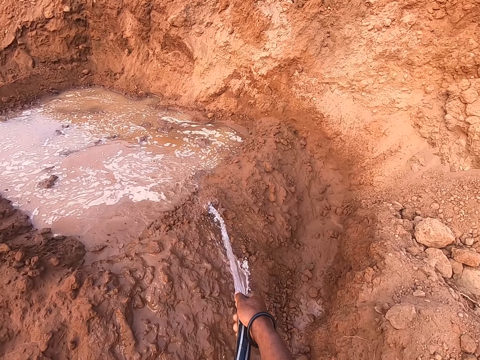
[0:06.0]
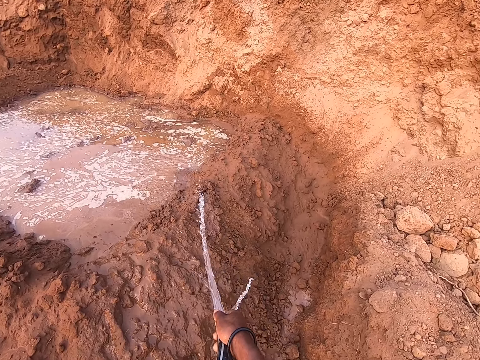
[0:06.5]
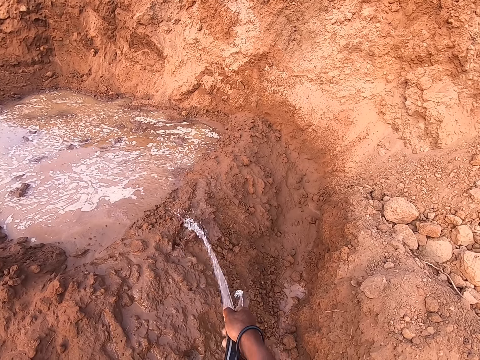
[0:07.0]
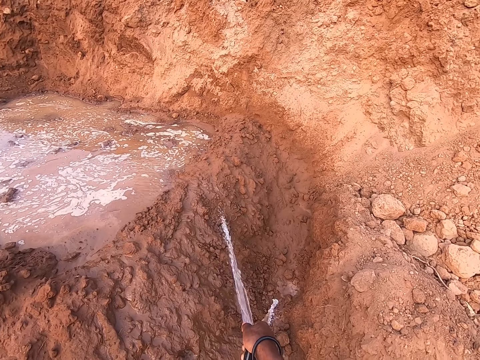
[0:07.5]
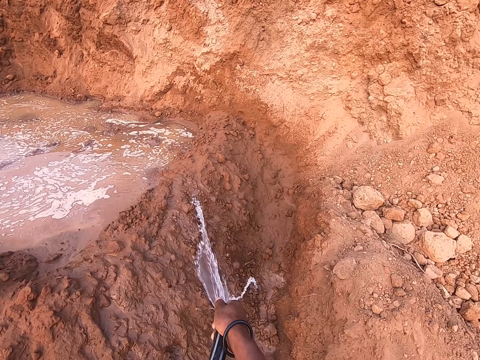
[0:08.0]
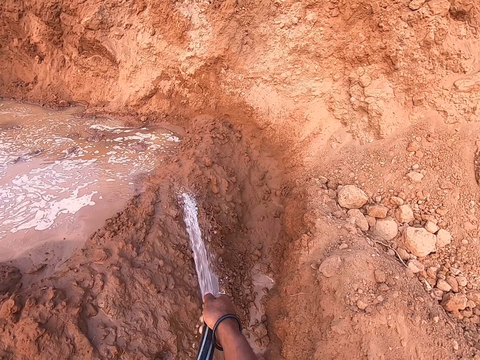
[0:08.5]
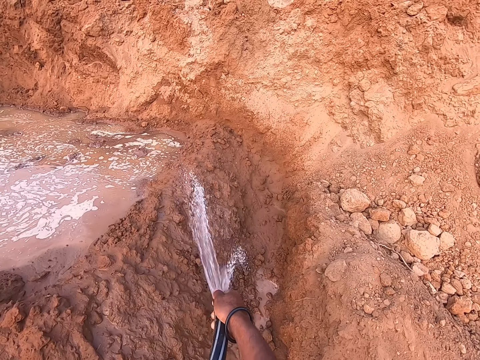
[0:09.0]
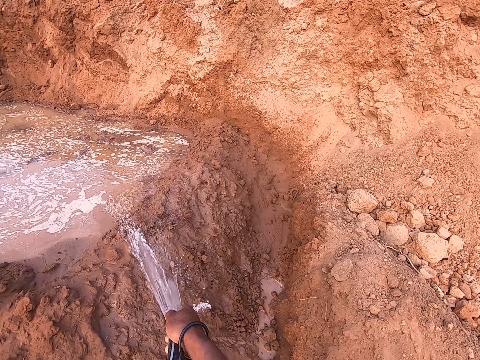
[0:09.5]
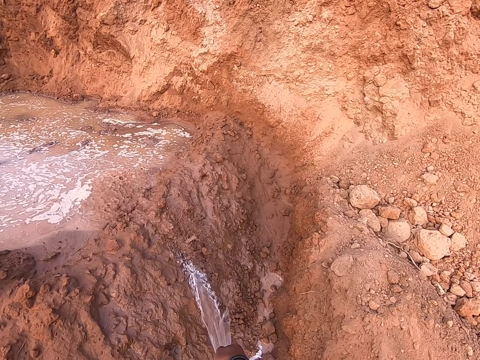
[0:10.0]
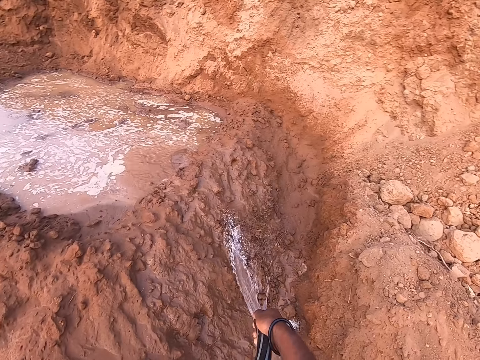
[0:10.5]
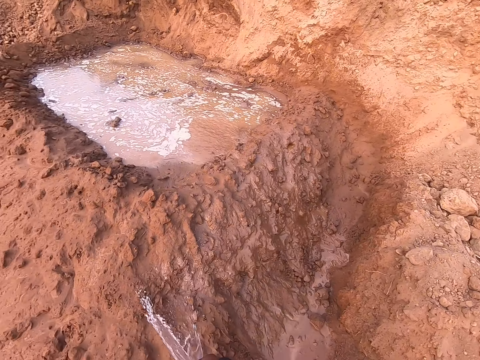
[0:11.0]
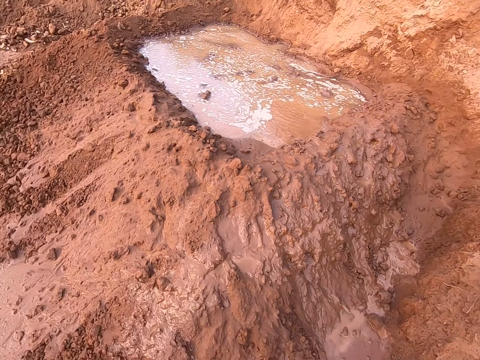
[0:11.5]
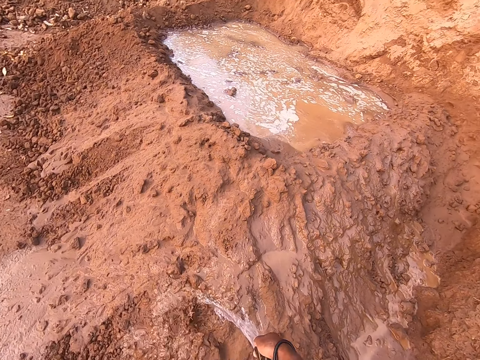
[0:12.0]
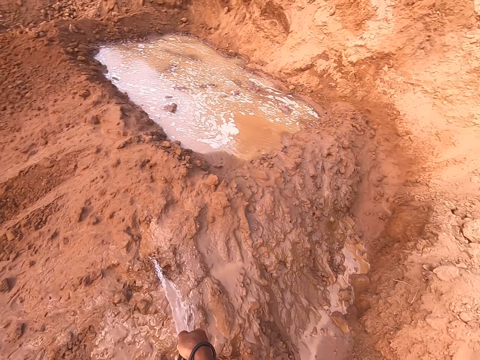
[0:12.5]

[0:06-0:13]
The camera wearer pours water through a pipe hose.

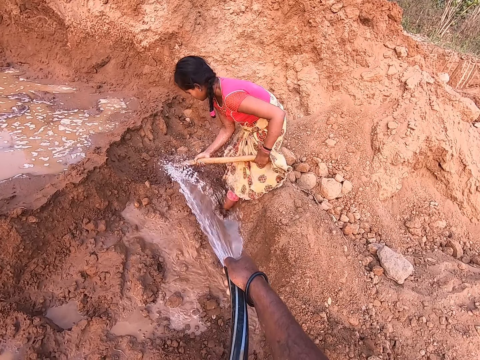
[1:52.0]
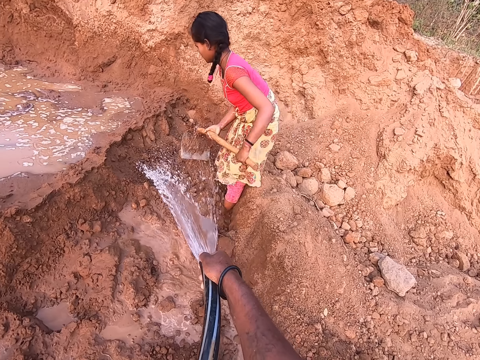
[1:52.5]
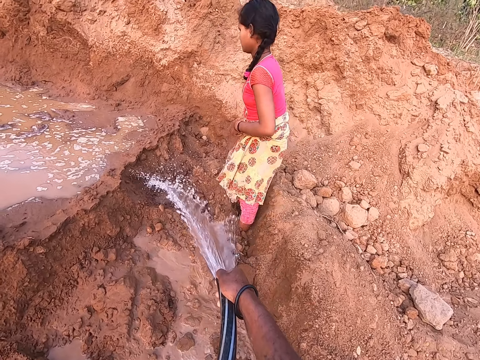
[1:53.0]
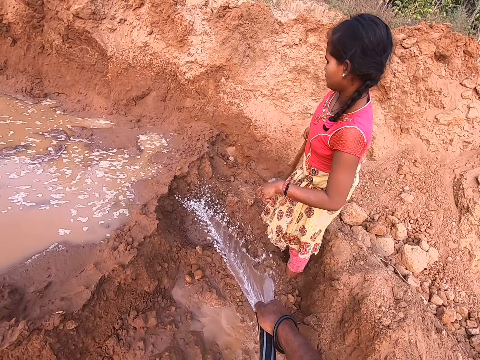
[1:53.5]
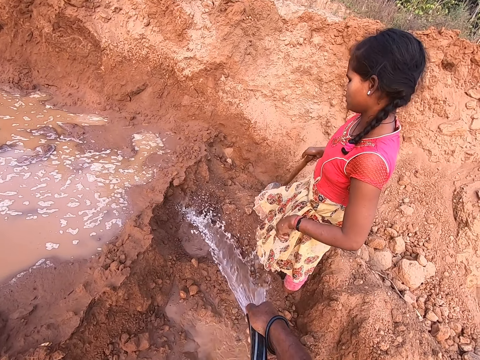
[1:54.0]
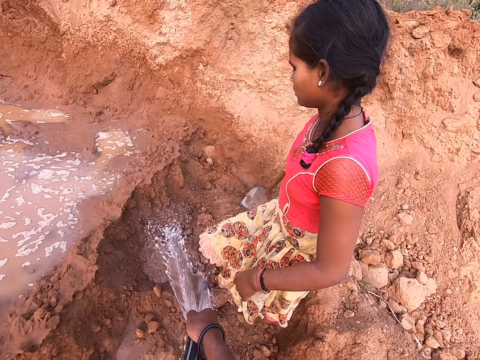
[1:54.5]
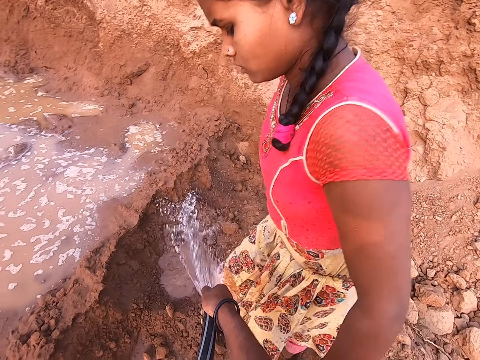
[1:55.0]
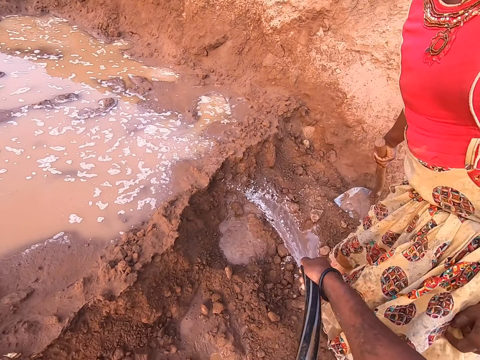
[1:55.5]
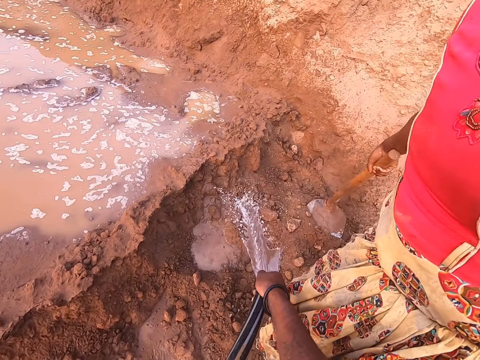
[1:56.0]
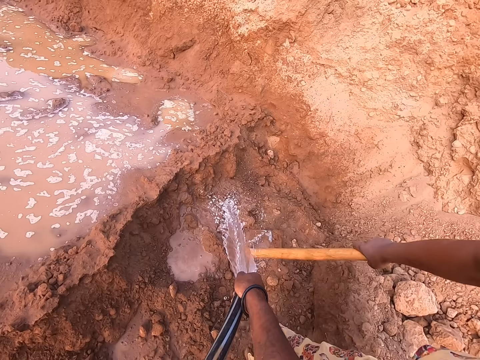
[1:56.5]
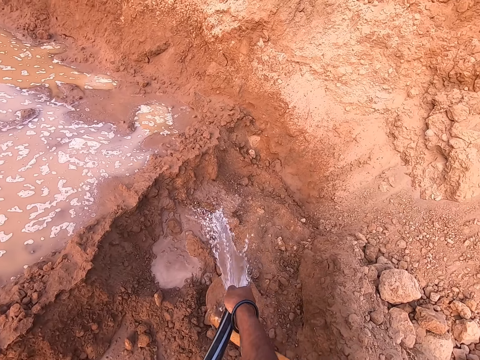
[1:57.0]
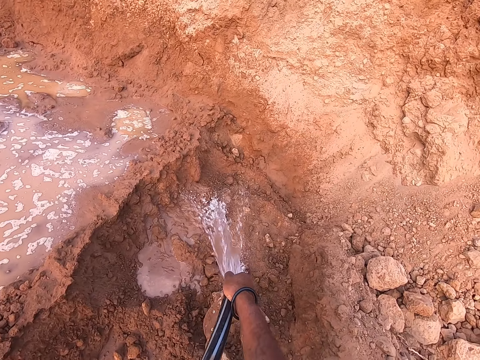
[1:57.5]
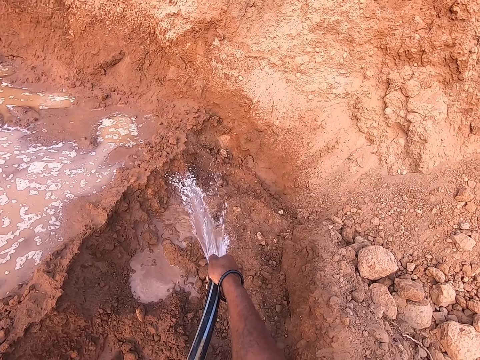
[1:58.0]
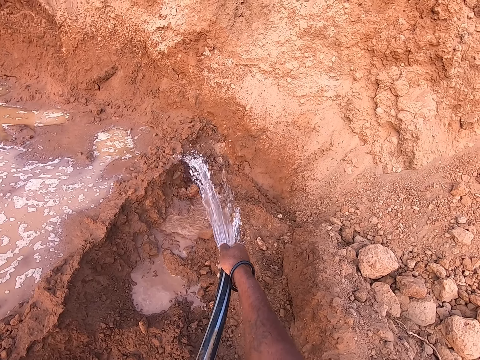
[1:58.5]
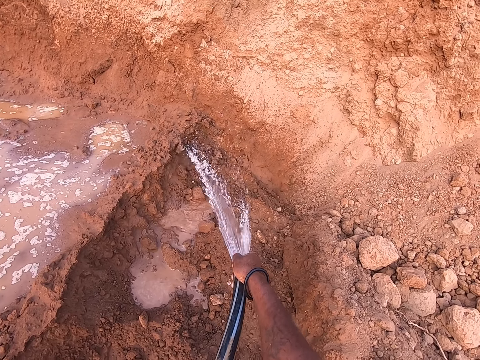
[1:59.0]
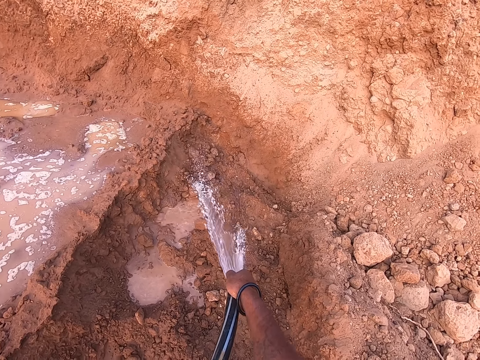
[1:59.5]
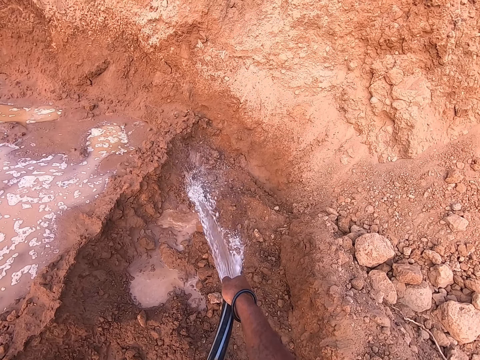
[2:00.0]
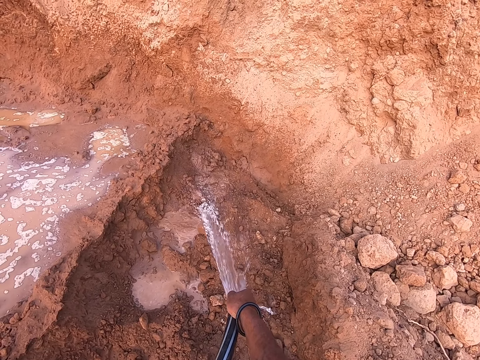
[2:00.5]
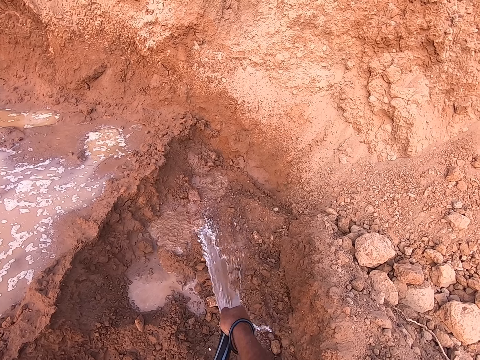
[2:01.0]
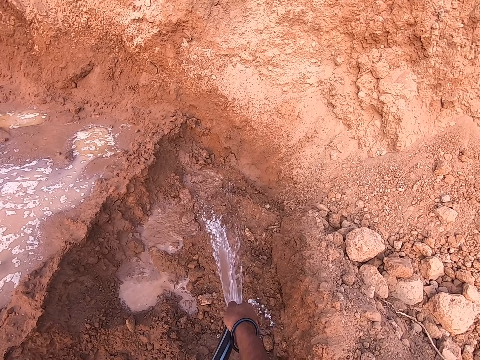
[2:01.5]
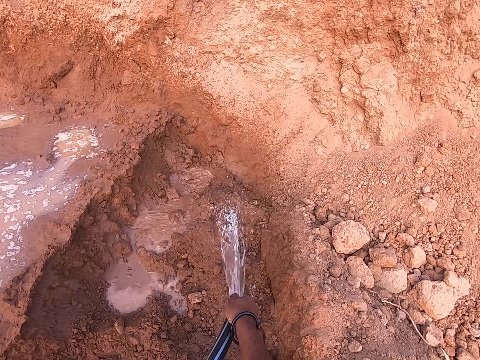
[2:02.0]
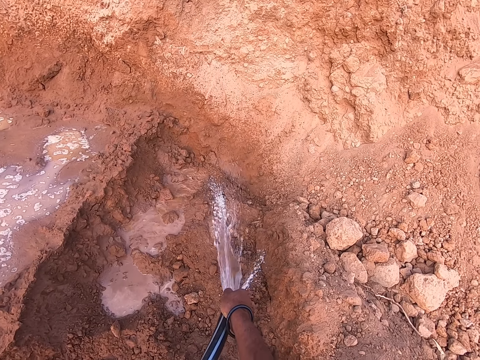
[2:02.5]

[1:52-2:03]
The camera wearer interacts with a lady. They pour water through a pipe hose.

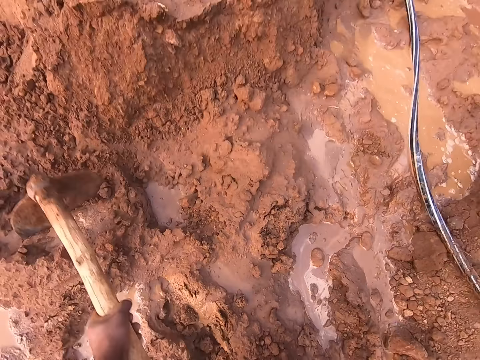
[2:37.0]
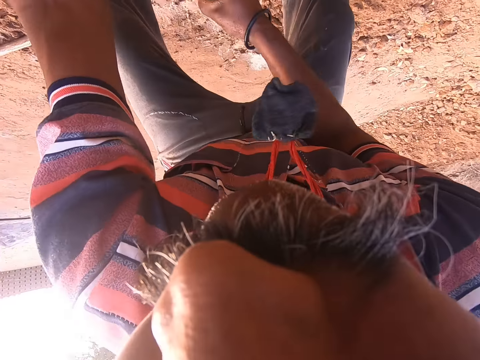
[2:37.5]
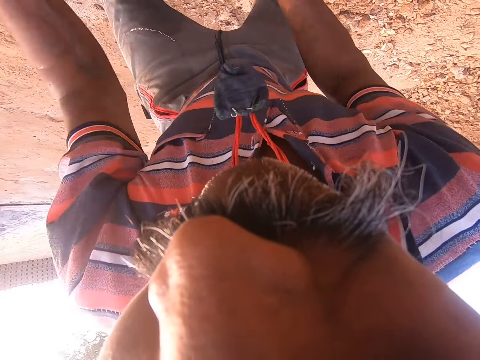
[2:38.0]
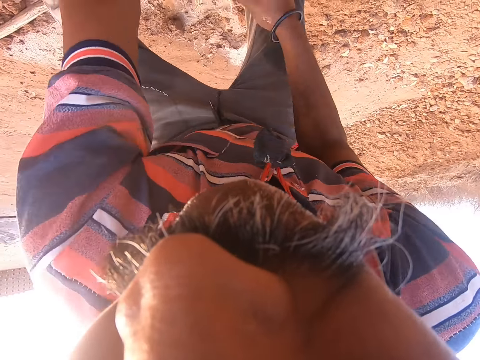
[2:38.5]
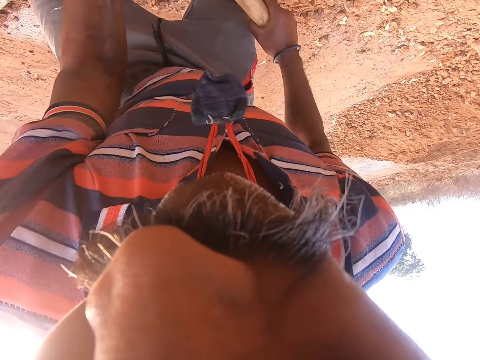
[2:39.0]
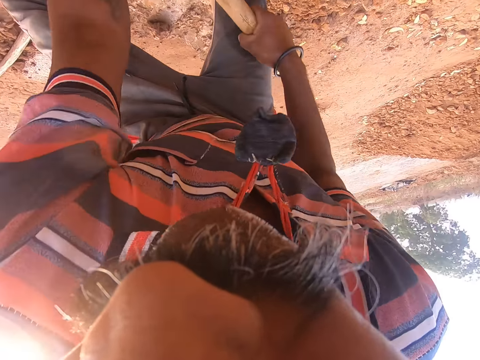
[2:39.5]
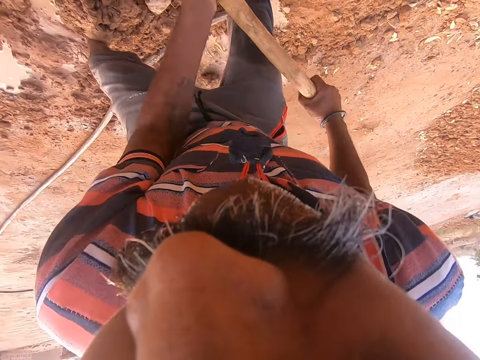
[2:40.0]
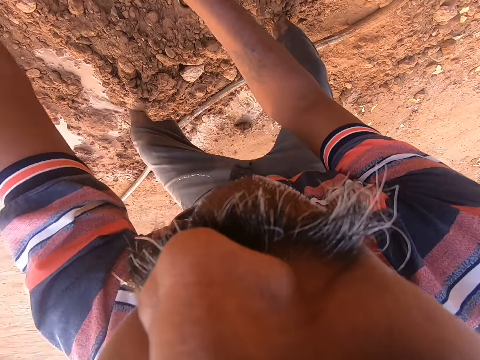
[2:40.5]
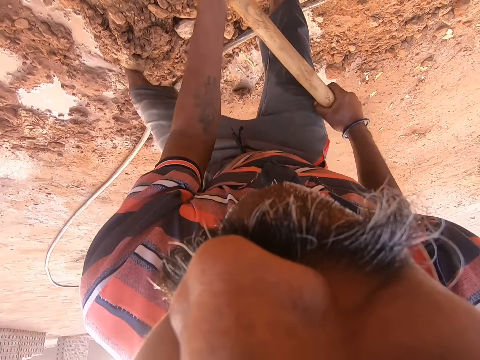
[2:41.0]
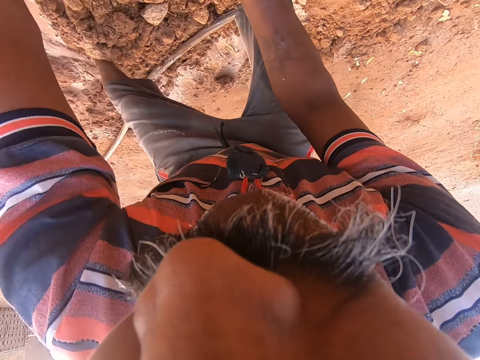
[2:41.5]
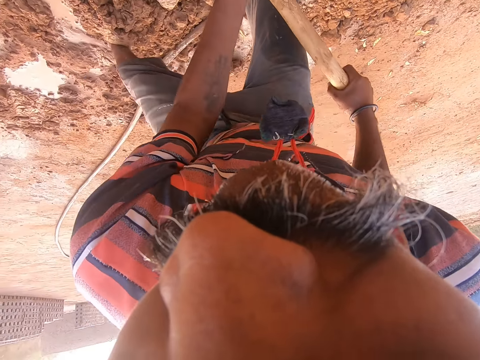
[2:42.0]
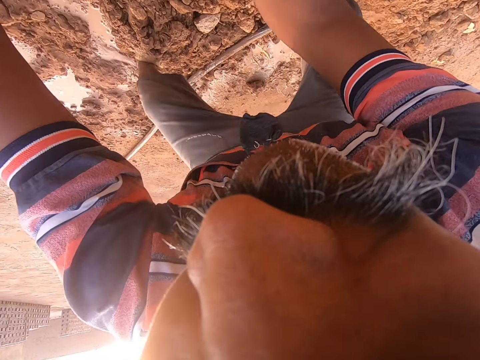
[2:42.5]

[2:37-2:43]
A man digs the ground.

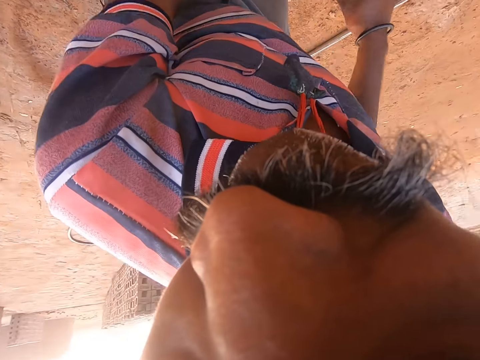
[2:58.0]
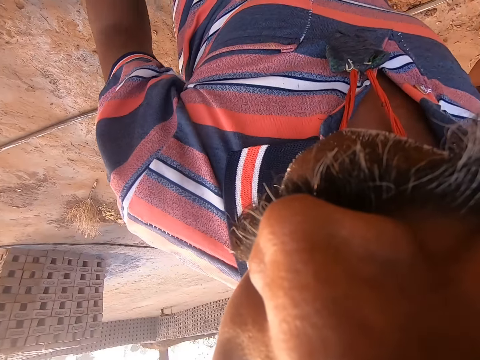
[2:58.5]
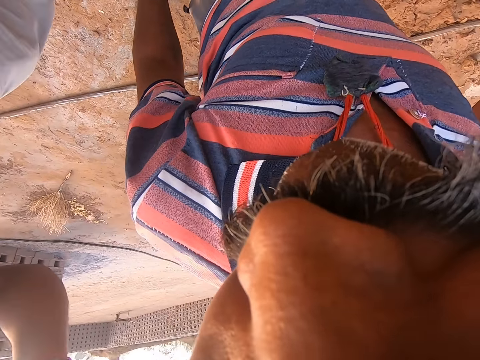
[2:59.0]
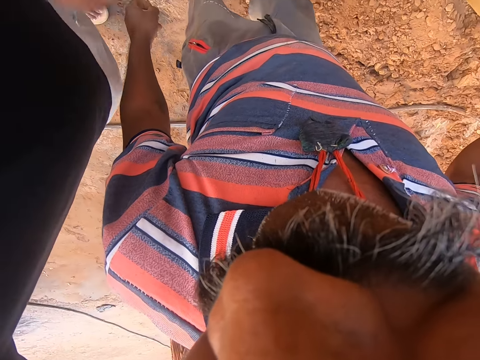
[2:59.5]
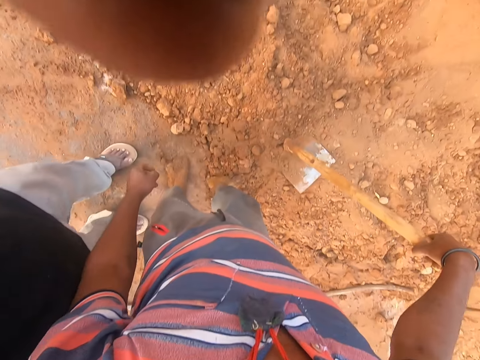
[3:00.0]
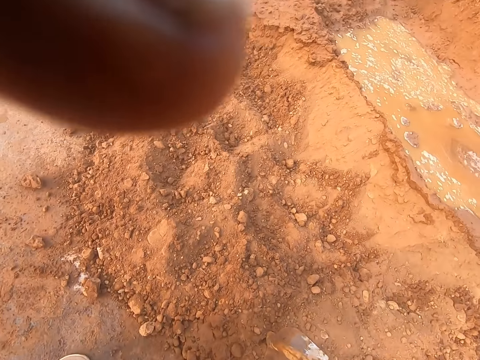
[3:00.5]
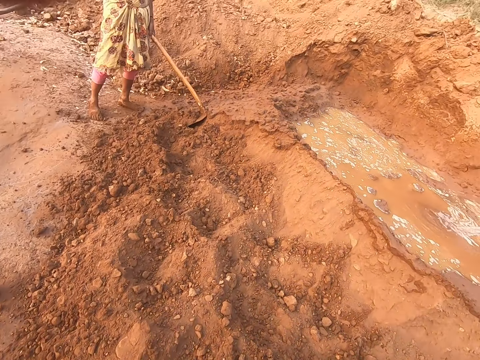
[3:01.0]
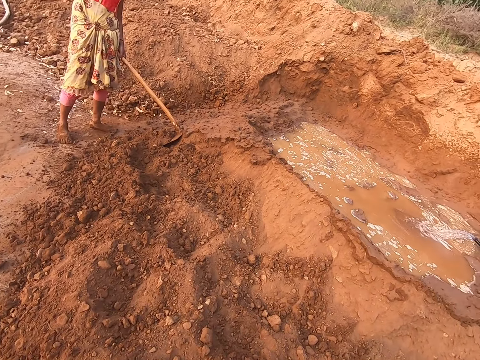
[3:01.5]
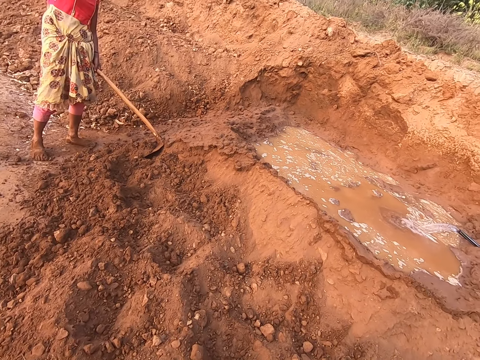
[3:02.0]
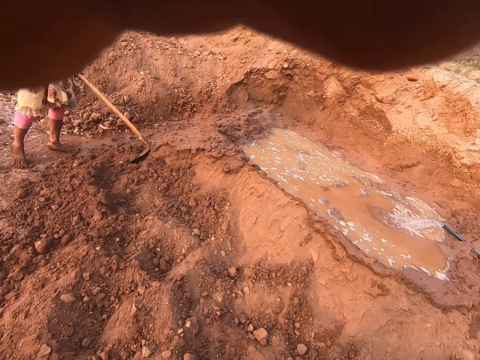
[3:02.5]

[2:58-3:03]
The camera wearer interacts with a man. They lift the hand. They do something. They look around.
